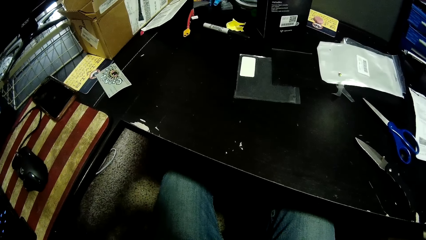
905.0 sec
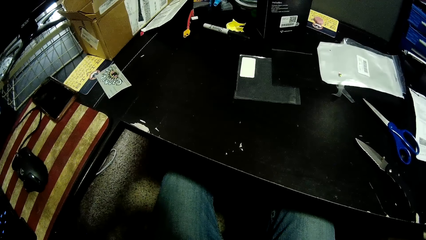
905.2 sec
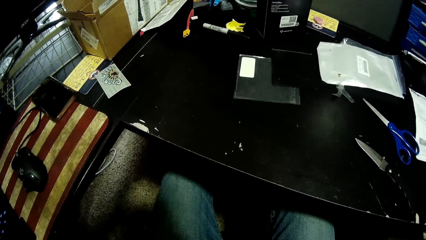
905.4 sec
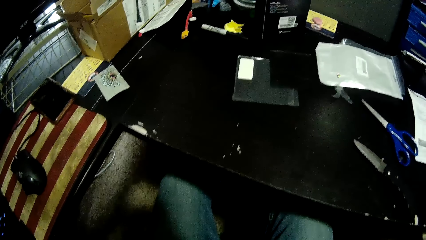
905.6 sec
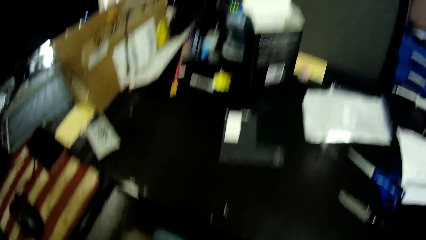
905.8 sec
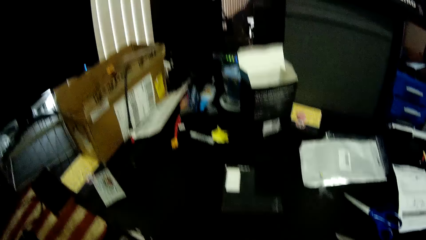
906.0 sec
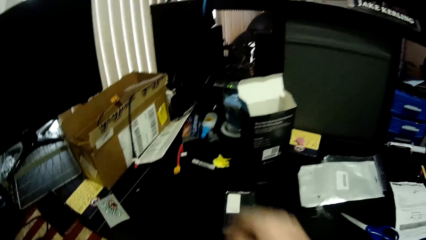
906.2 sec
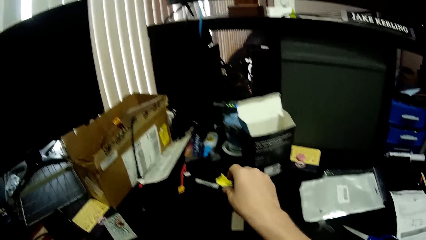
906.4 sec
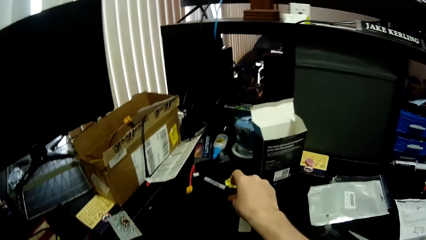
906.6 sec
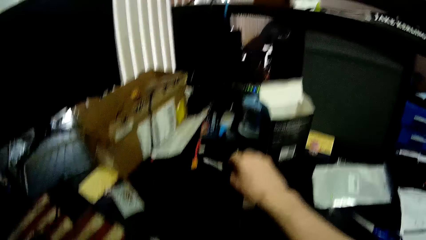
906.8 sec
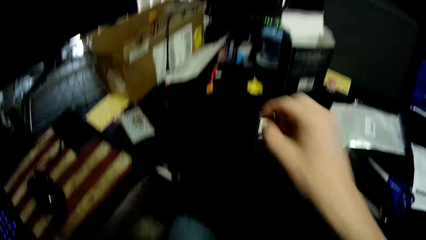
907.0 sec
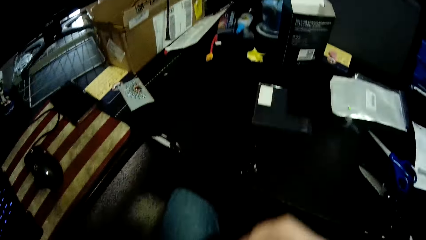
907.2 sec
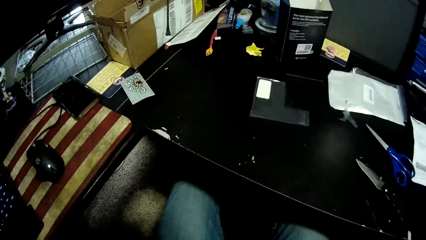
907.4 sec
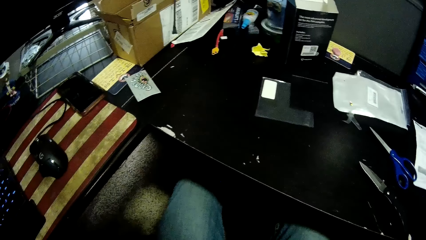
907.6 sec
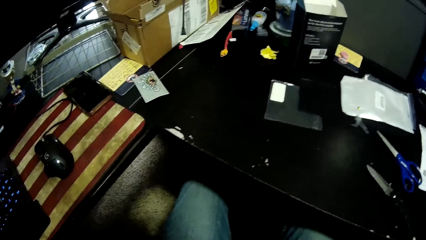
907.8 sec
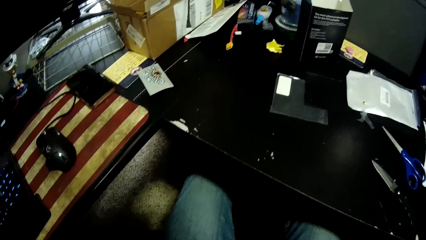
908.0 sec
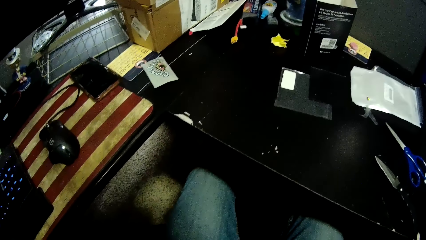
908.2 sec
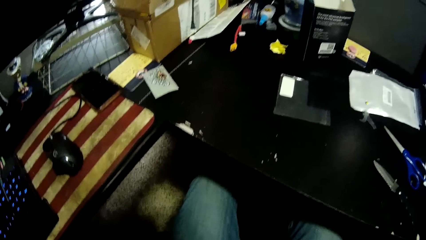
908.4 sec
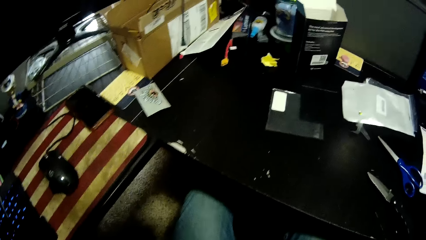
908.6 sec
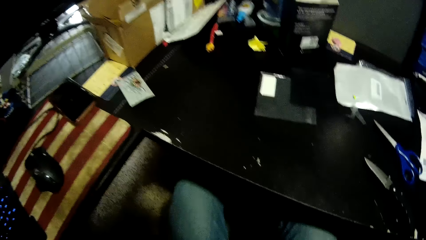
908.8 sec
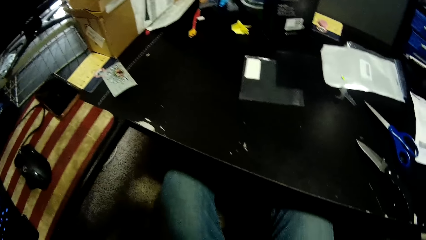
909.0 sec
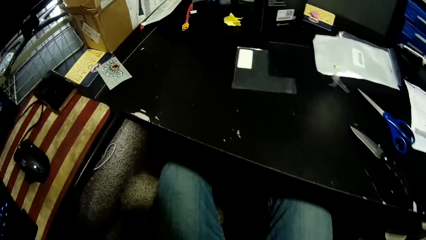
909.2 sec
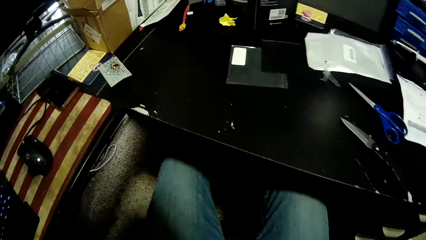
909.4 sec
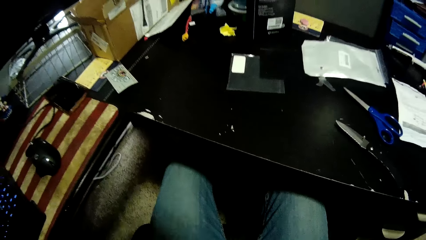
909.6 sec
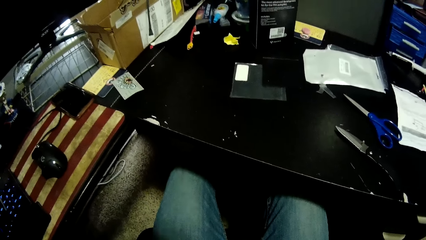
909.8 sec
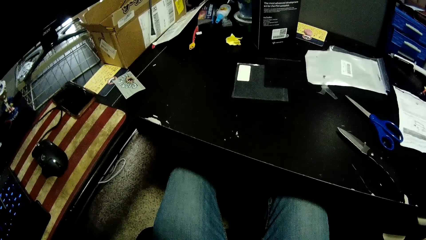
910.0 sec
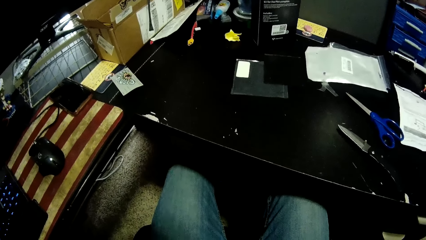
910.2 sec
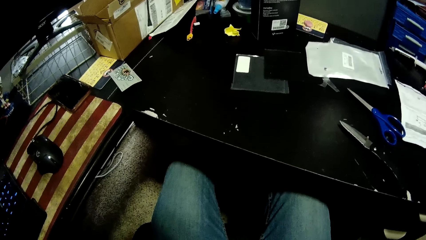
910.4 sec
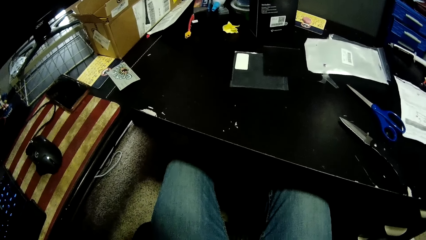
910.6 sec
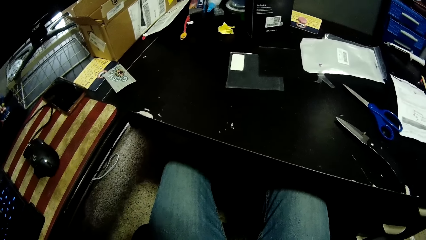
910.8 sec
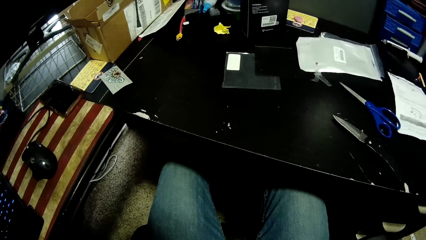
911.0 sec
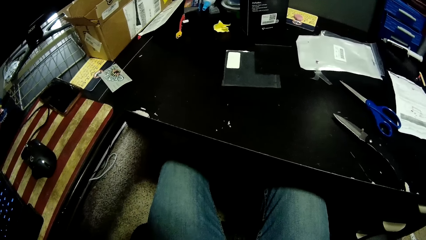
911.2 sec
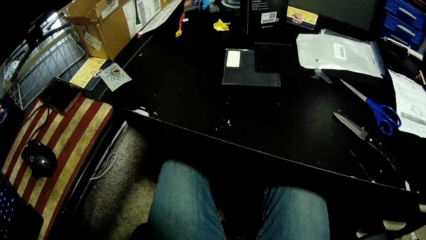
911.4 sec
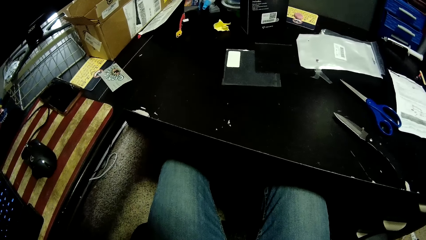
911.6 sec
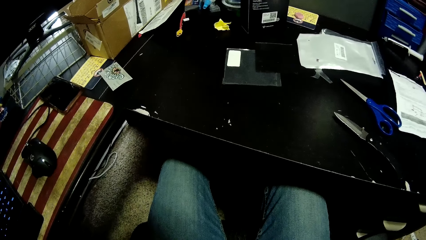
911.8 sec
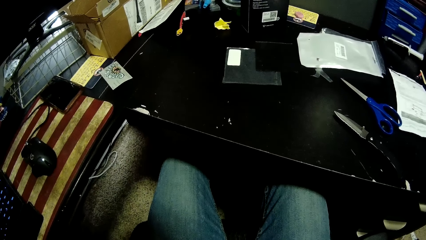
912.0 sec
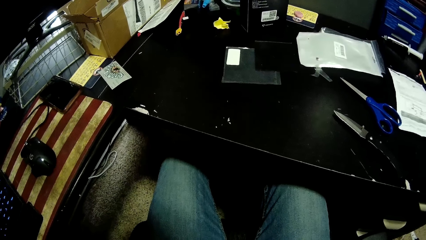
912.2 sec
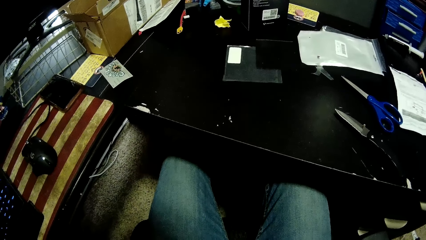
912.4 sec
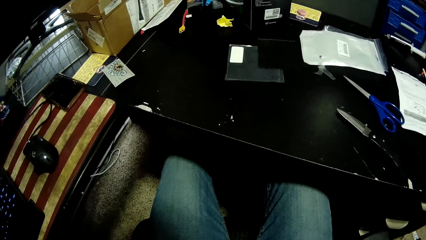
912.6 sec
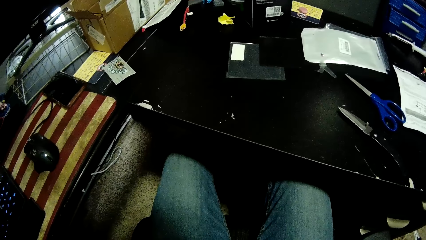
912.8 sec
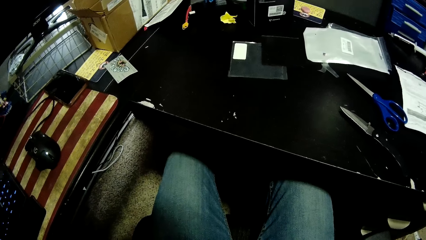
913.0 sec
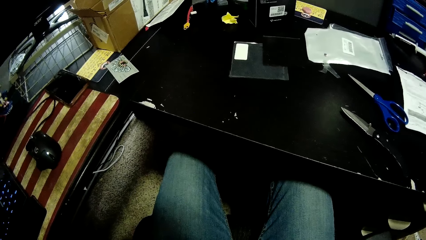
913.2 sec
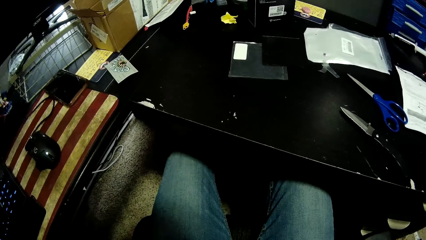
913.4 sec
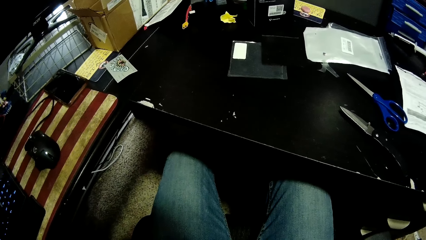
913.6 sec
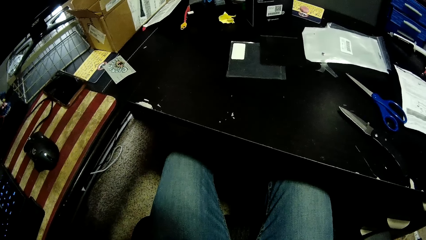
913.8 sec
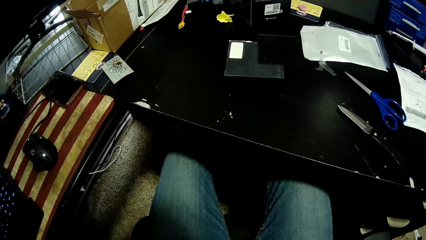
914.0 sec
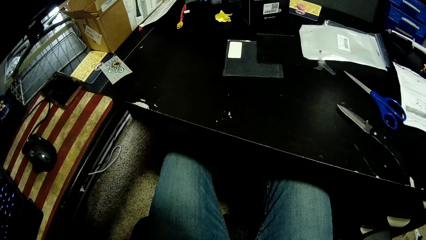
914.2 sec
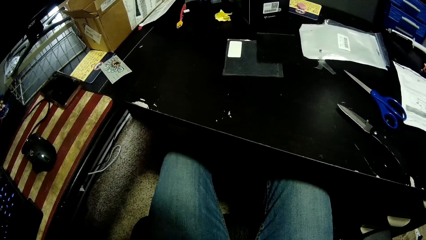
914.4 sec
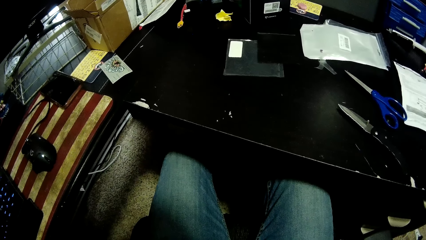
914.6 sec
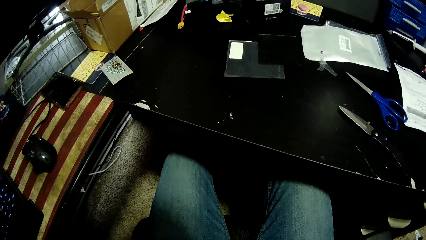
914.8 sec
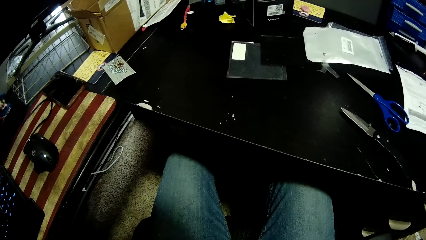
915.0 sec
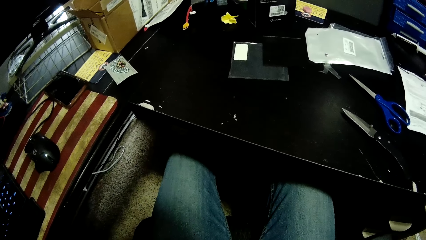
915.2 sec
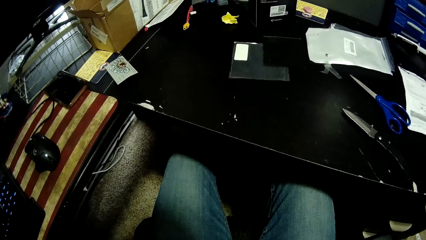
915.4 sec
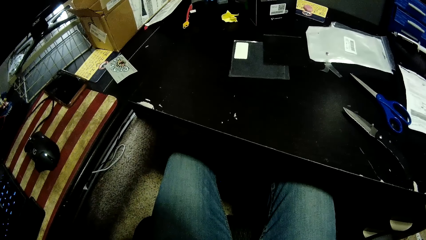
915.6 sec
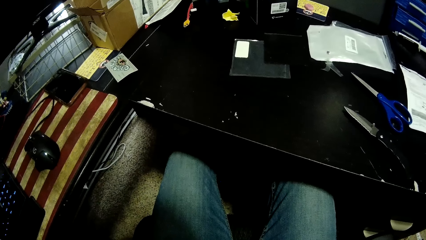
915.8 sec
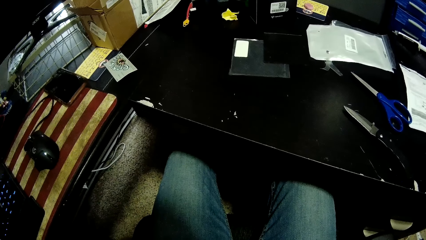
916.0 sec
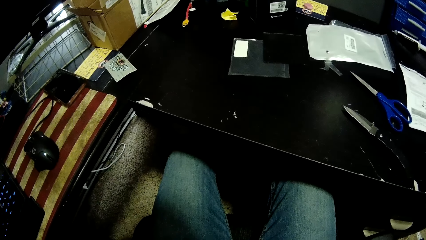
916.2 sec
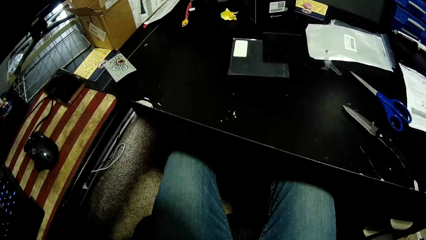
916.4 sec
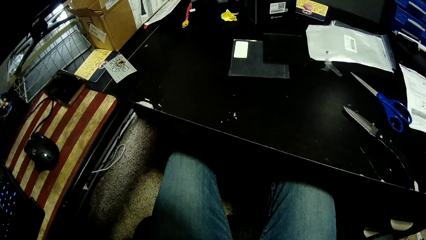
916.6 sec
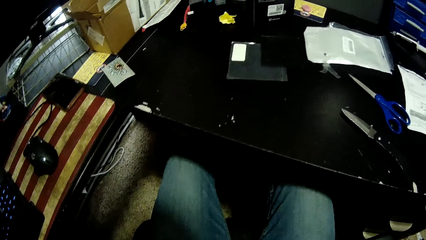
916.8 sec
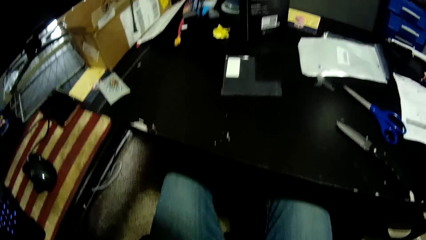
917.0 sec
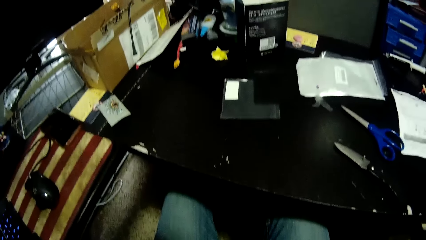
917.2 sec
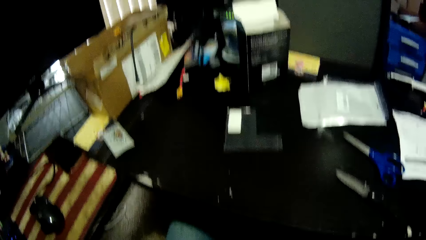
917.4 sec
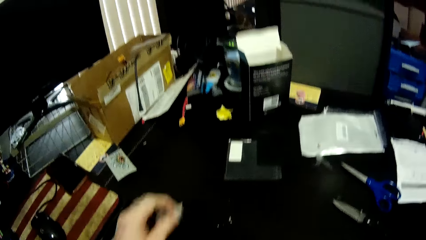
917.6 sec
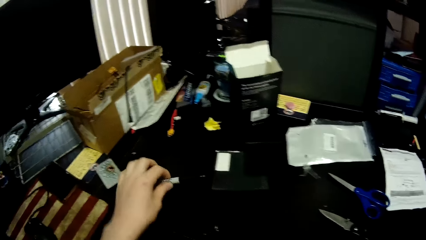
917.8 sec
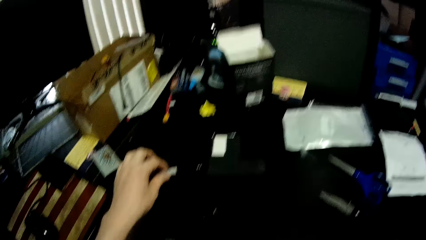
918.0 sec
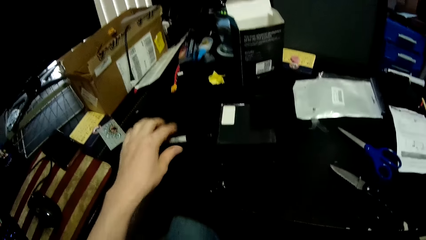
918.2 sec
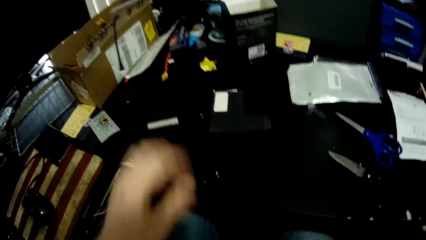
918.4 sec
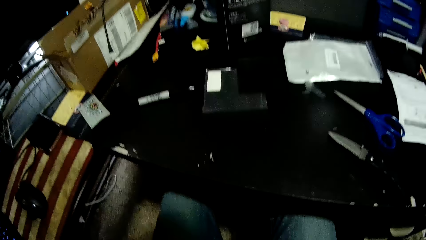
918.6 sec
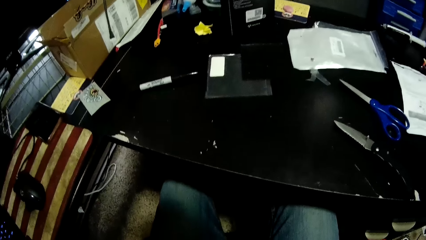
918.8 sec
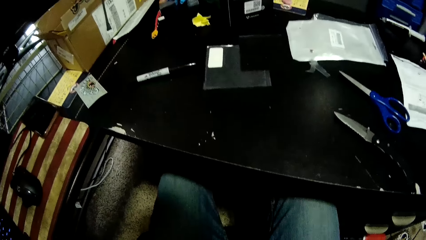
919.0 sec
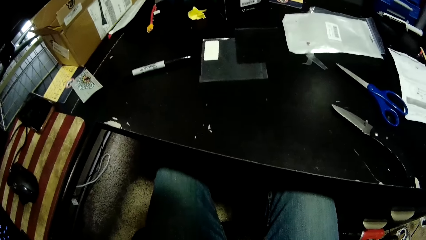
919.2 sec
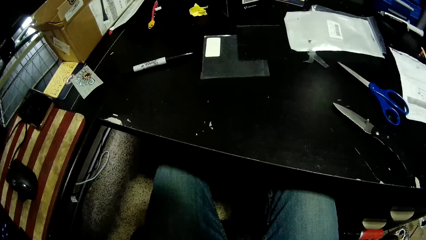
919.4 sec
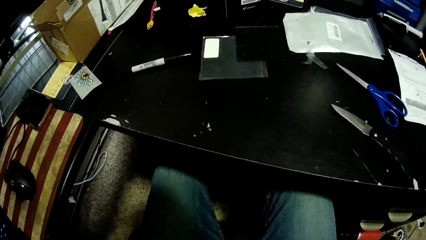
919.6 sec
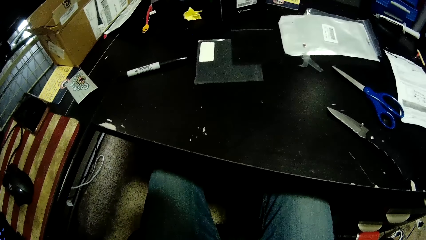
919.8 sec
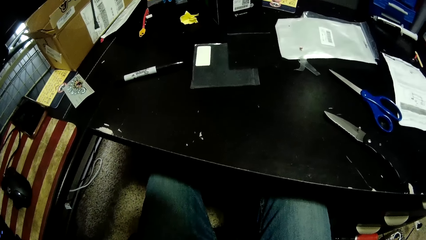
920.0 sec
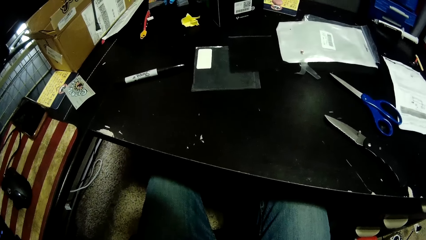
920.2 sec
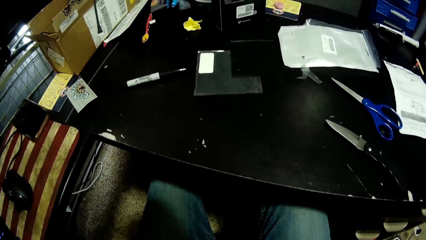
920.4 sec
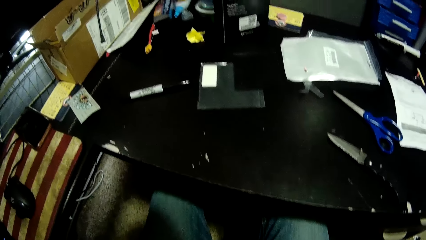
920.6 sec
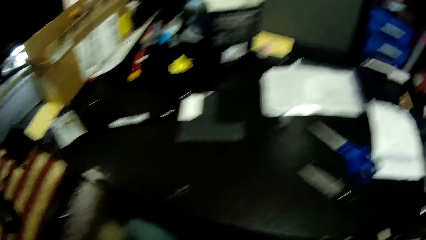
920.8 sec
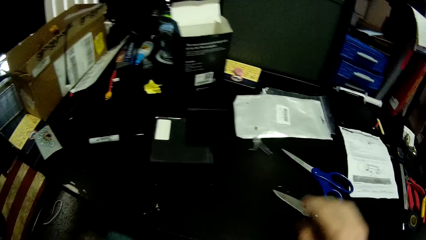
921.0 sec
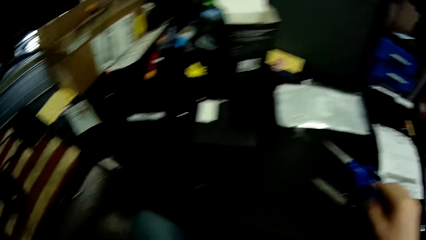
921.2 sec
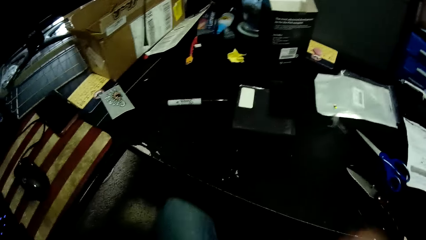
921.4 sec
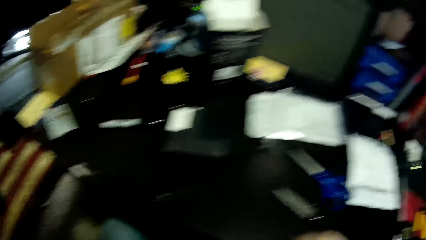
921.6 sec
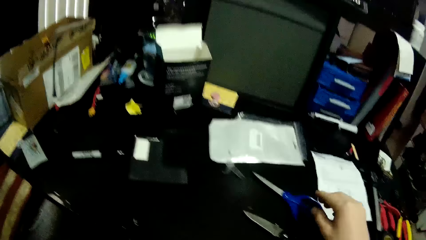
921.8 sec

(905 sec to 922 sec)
The camera wearer takes a felt pen from the table with his right hand. He drops the felt pen on the table with his left hand.
